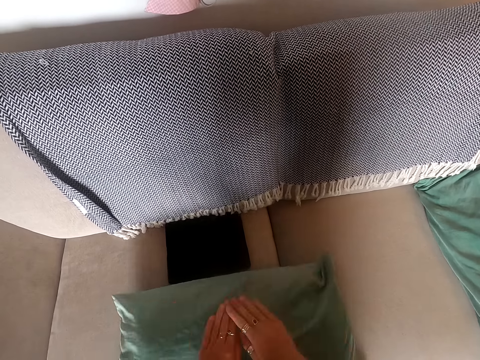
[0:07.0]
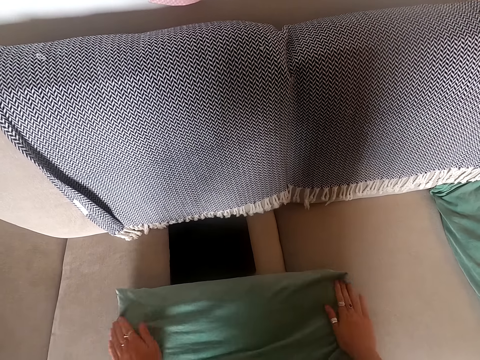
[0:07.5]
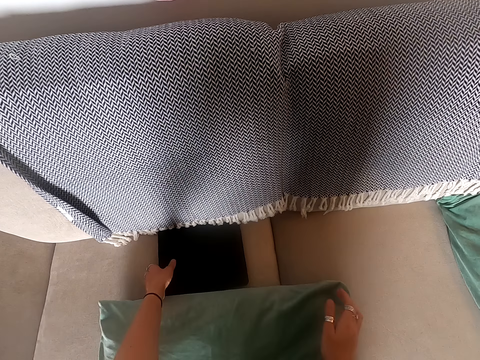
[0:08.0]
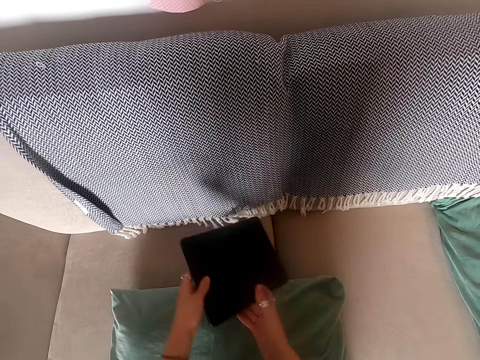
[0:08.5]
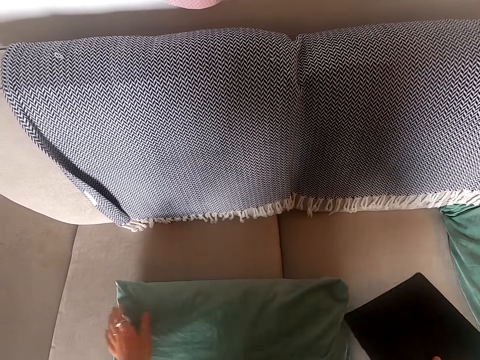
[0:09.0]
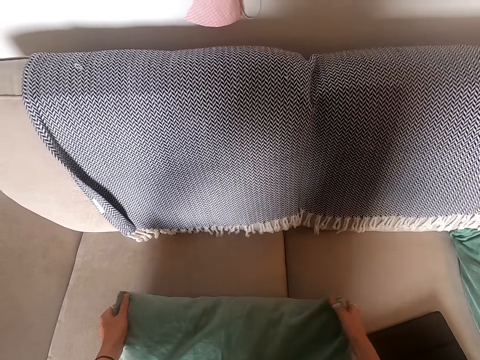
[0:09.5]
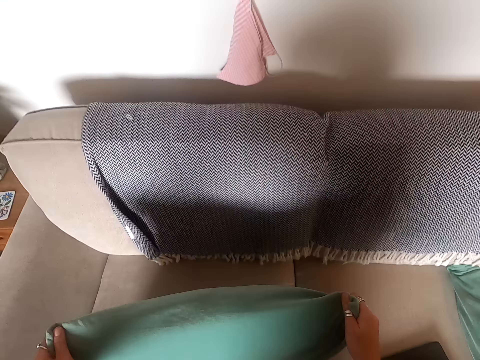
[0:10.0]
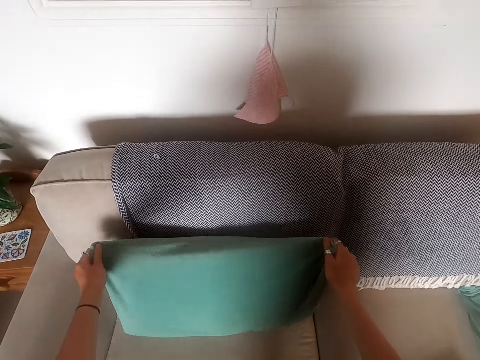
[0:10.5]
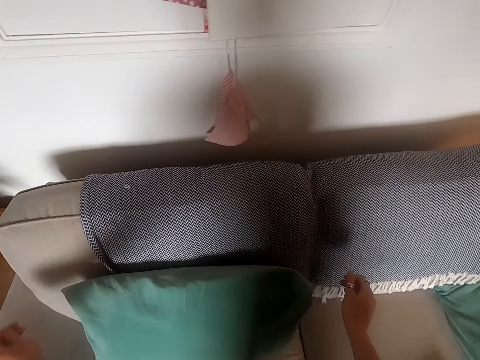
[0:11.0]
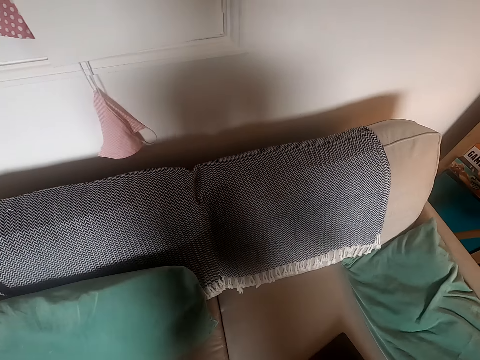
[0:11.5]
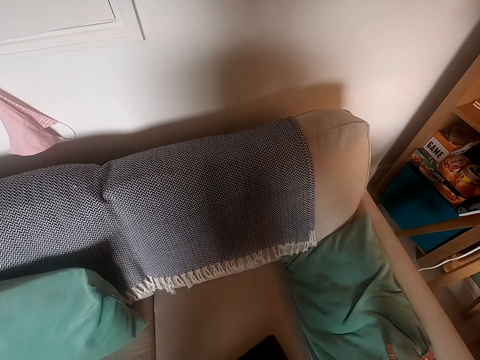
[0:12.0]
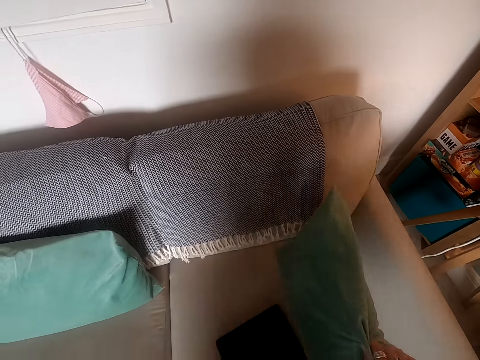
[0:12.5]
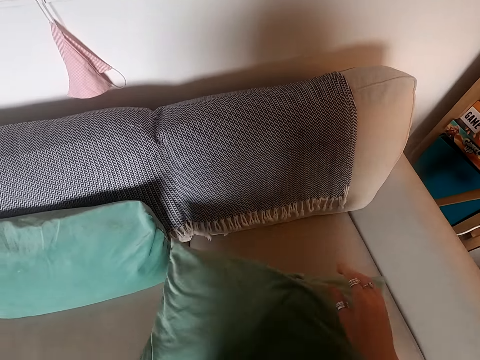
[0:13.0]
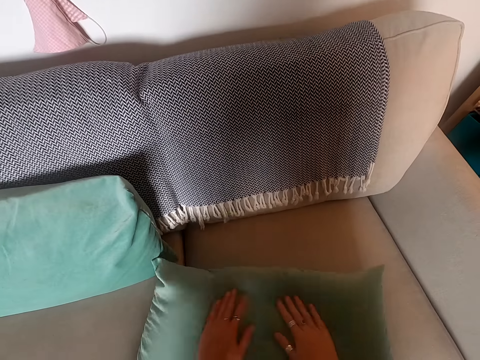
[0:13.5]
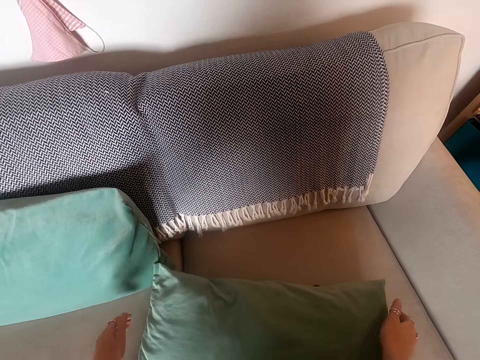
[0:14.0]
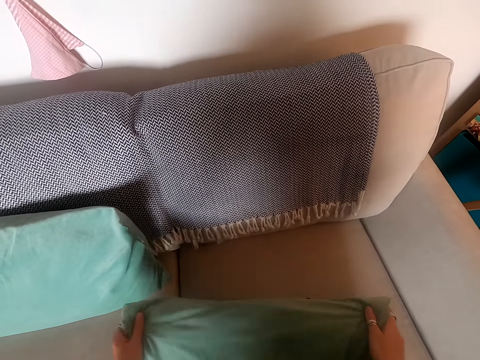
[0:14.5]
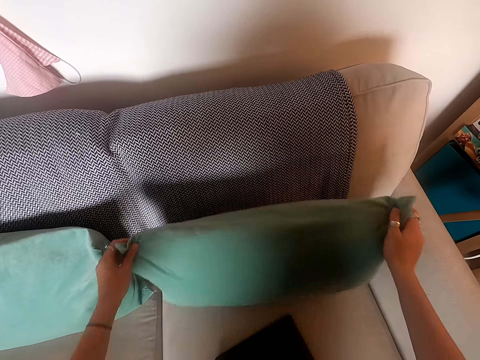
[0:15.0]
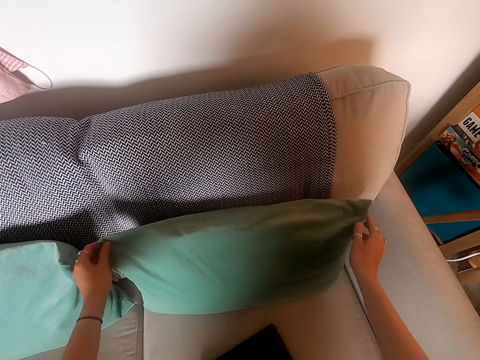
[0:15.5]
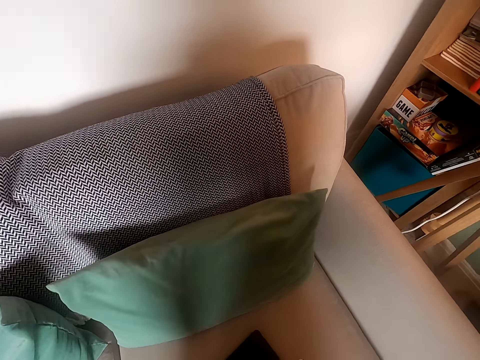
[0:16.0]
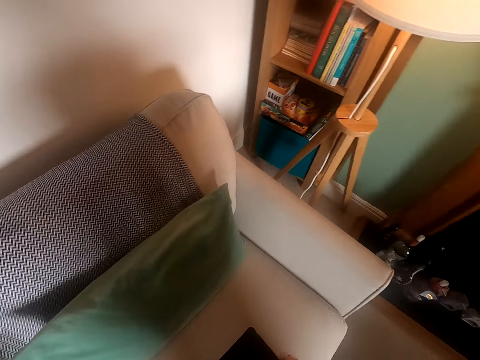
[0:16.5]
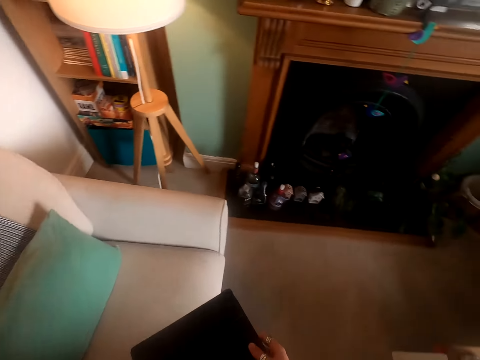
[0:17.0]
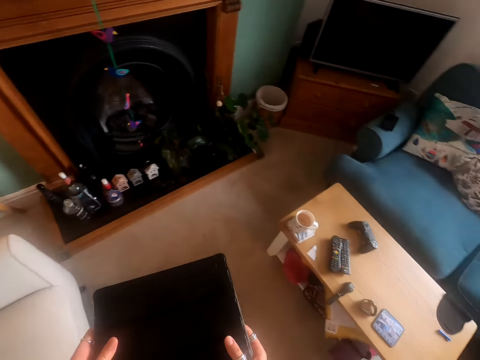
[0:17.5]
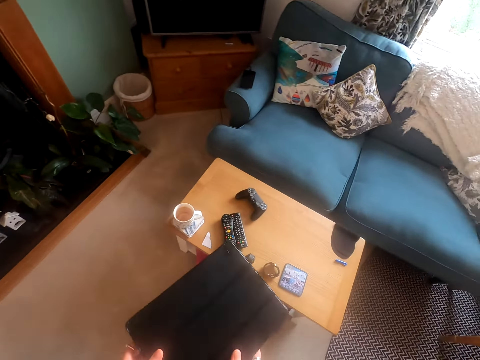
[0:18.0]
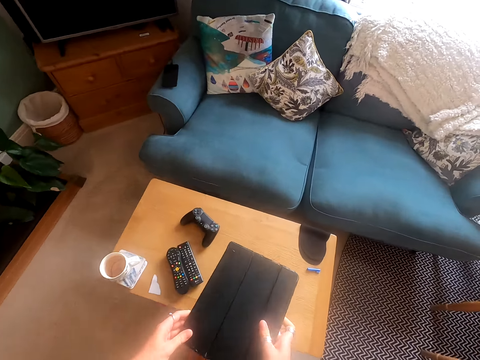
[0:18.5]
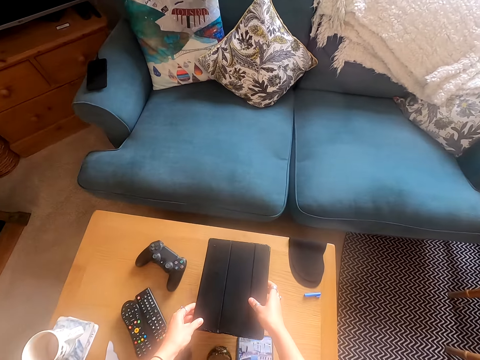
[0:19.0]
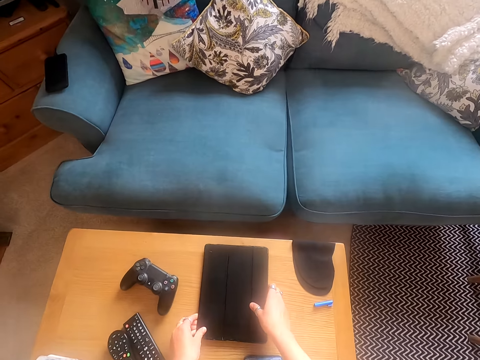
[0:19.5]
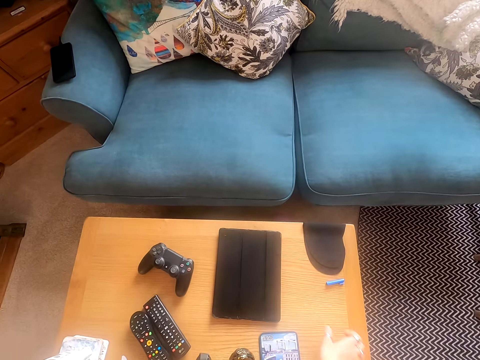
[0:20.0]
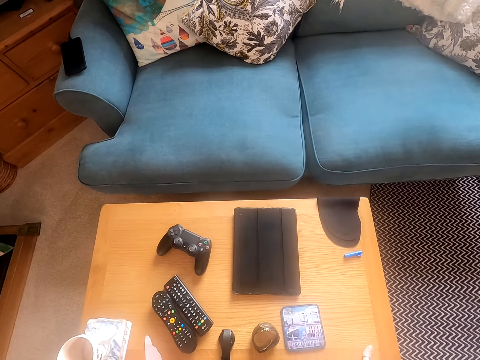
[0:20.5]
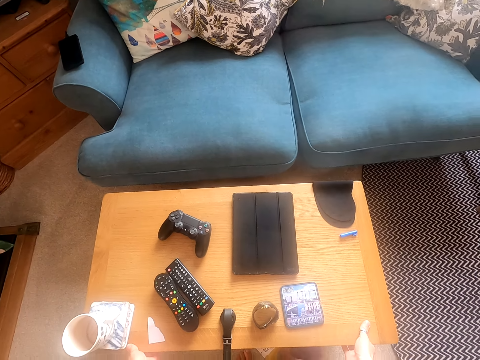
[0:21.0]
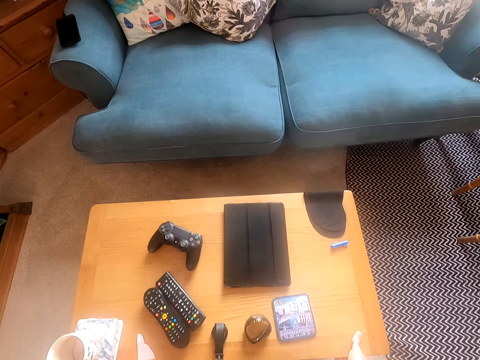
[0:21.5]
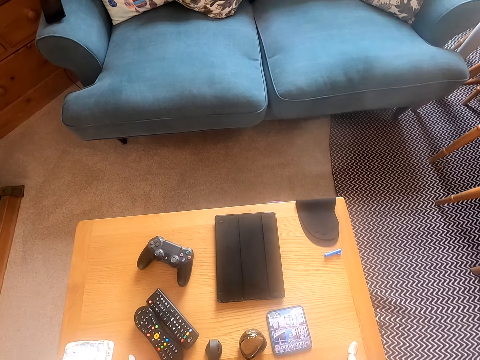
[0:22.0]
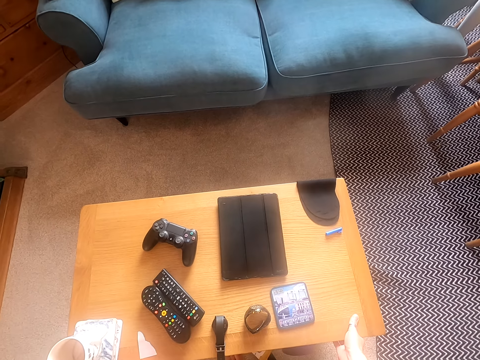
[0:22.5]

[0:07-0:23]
The camera wearer shifts the tablet on the couch. They pick the tablet. They arrange the pillow on the couch. They put the pillow on the chair. They pick another pillow. They wipe the pillow. They arrange the pillow on the couch. They put the pillow on the chair. They carry the tablet to the table. They pick the tablet. They walk around the house. They put the tablet on the table. They pull the table on the floor.

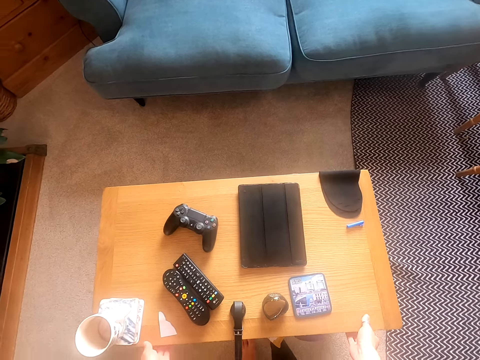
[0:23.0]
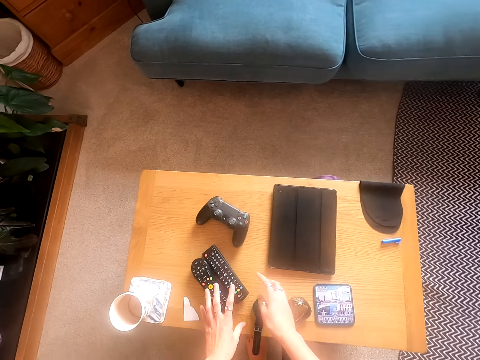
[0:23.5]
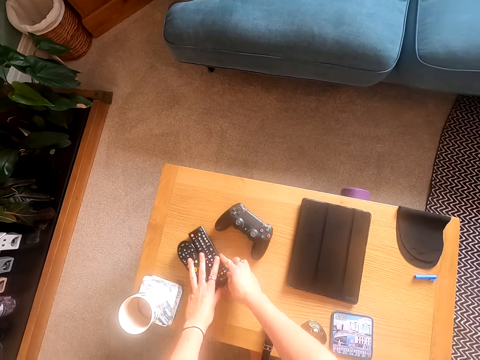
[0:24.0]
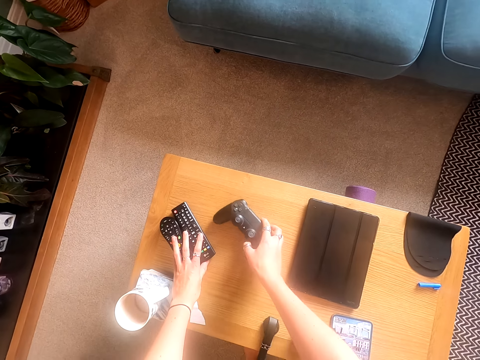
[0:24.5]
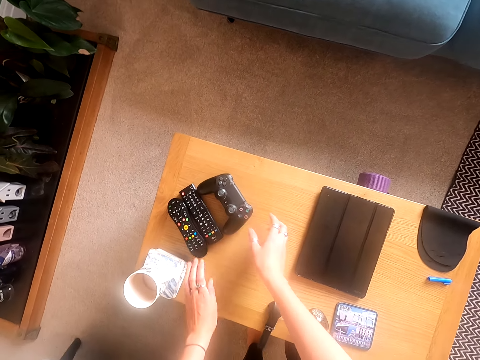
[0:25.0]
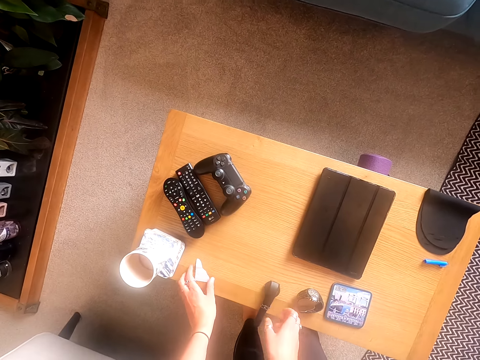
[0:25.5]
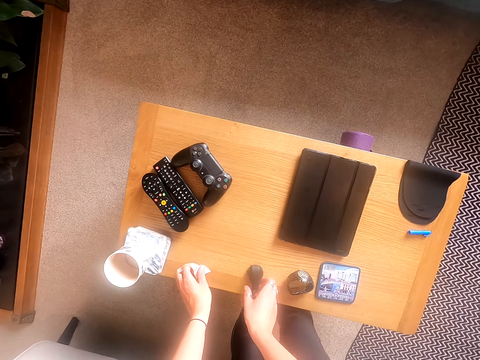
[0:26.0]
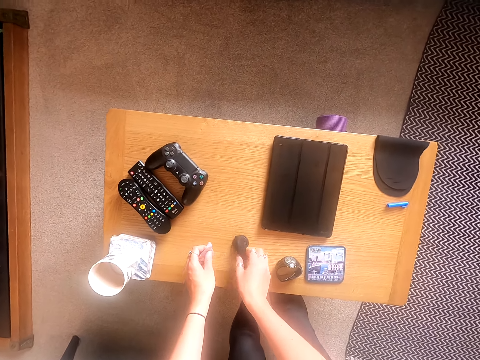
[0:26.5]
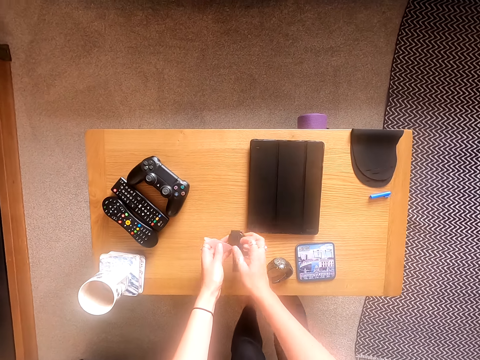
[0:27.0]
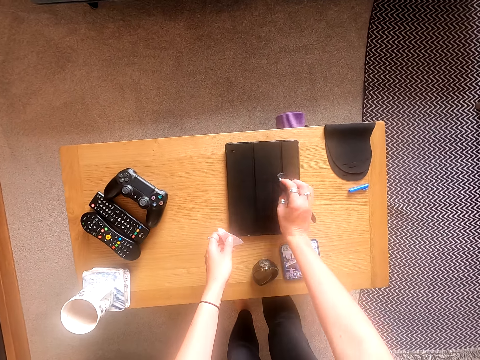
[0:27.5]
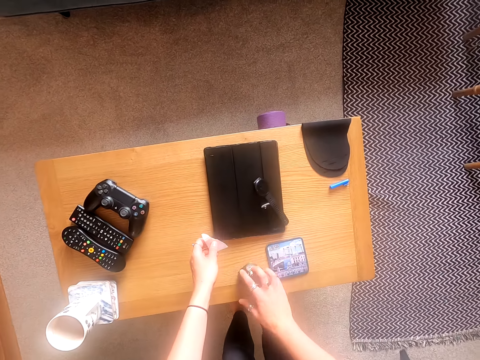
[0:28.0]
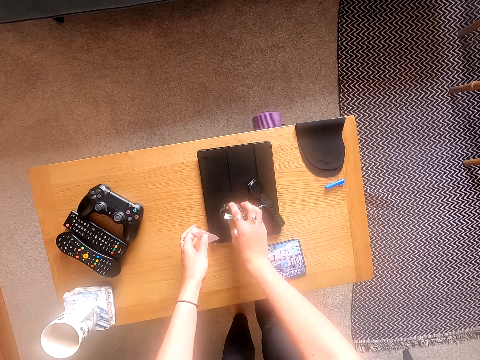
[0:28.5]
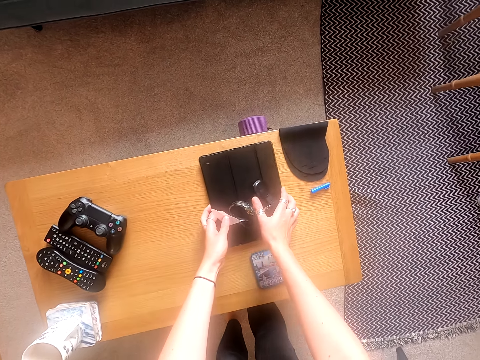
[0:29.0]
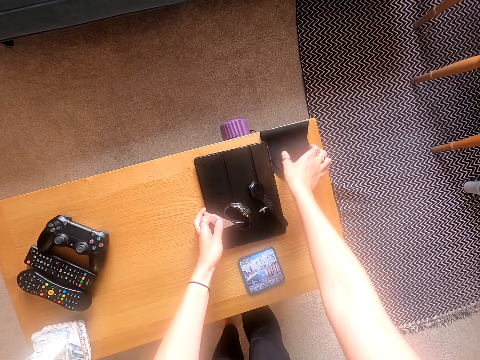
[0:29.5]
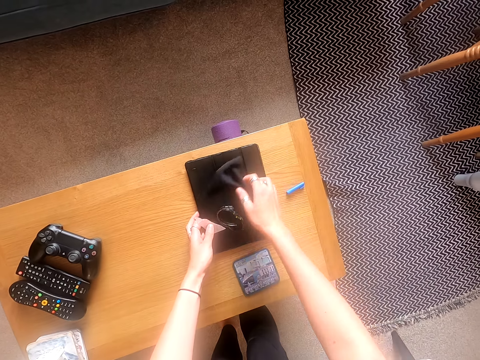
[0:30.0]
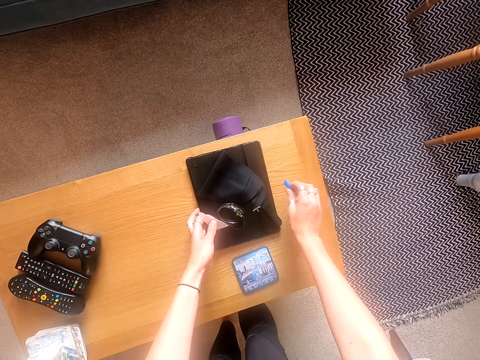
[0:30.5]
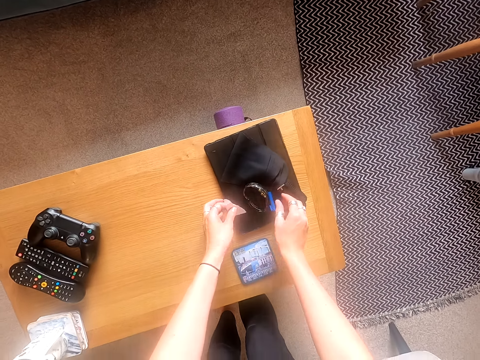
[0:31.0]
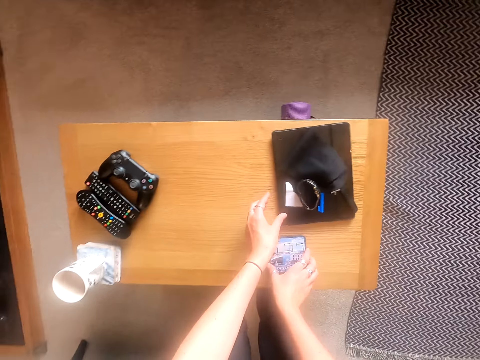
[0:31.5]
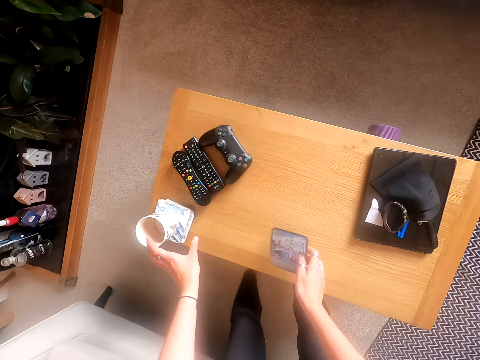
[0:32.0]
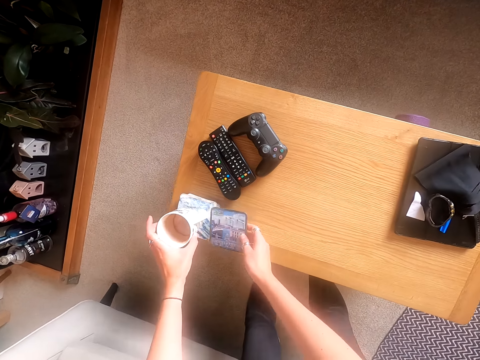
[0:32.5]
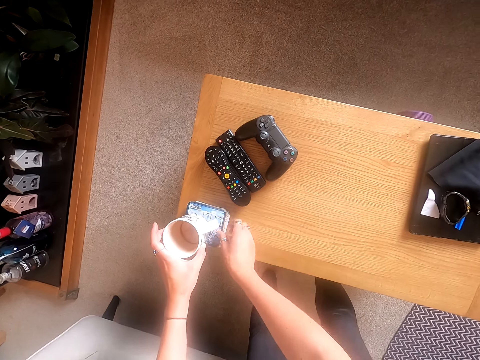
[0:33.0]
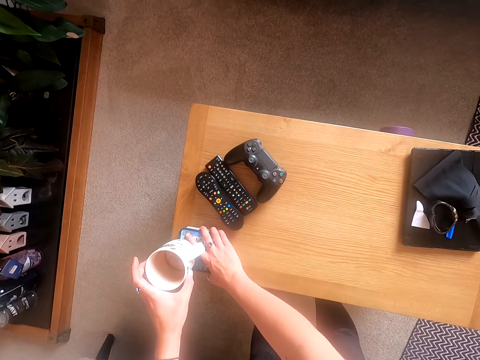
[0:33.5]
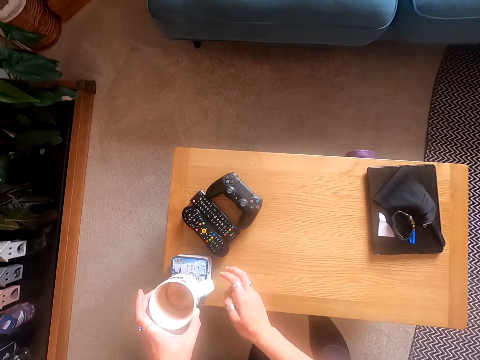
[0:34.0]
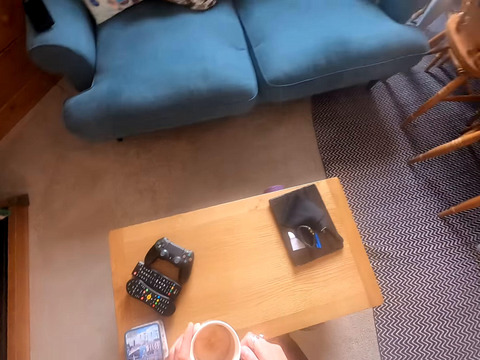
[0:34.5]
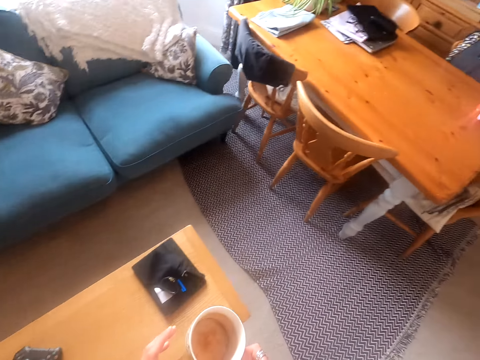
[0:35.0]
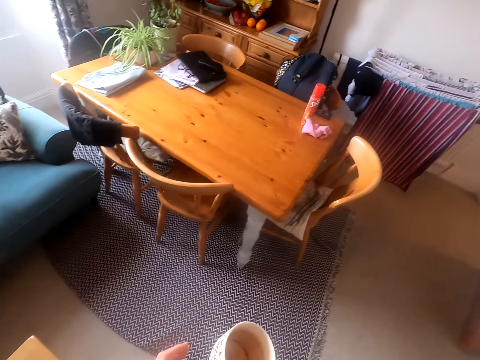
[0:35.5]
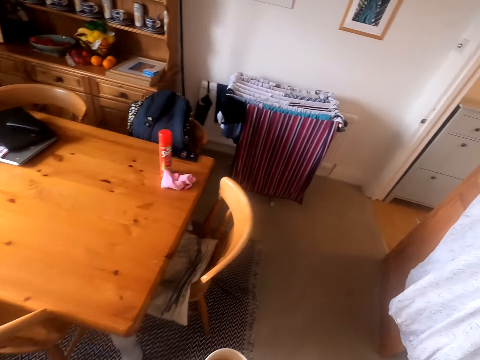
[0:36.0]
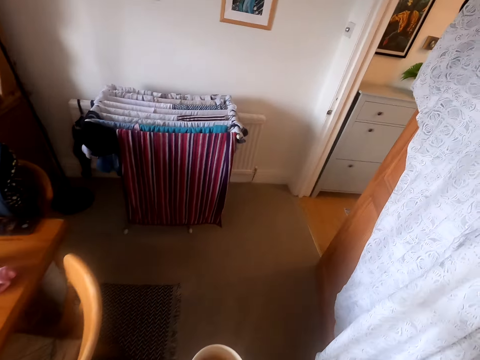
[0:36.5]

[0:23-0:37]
The camera wearer arranges items on the table. They move the remote on the table. They move a game pad on the table. They put the watch on the tablet. They move the tablet on the table. They pick a piece of paper. They put the piece of cloth on the tablet. They pick a cup mat. They put the cup mat on the table. They carry a cup from the table to the kitchen.
